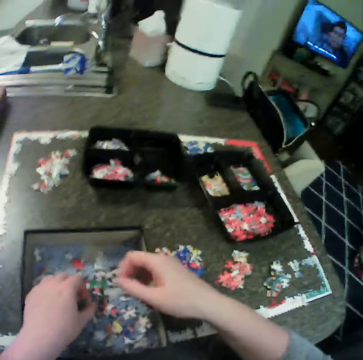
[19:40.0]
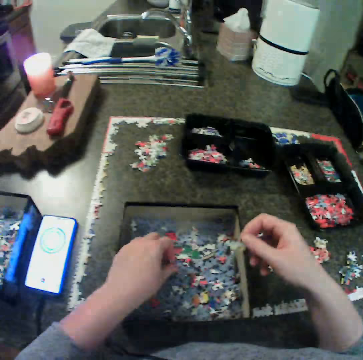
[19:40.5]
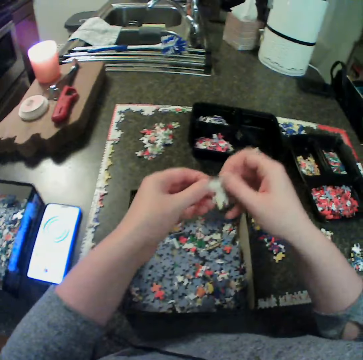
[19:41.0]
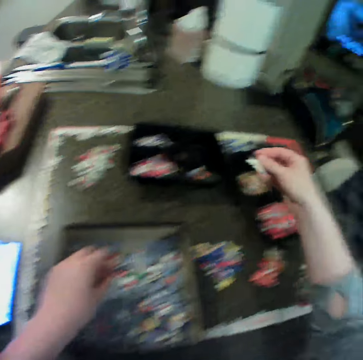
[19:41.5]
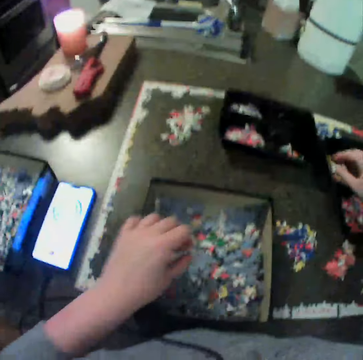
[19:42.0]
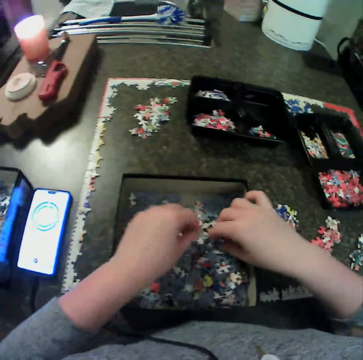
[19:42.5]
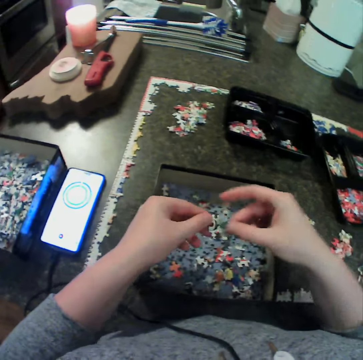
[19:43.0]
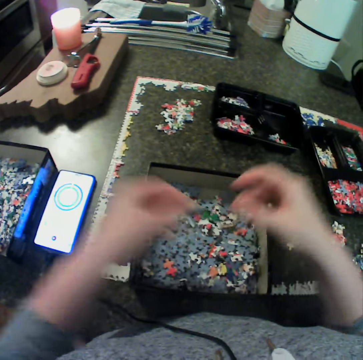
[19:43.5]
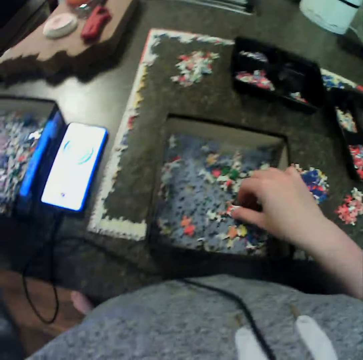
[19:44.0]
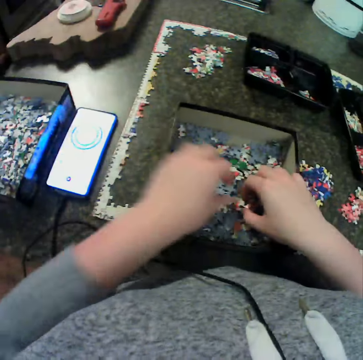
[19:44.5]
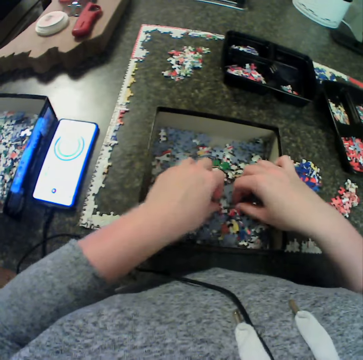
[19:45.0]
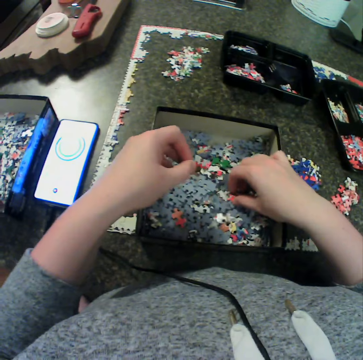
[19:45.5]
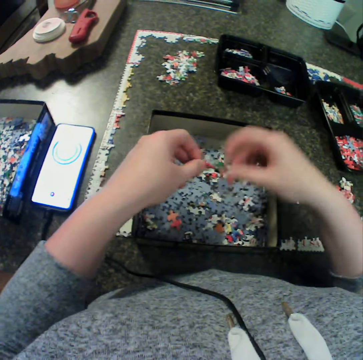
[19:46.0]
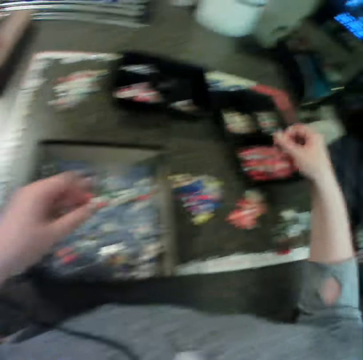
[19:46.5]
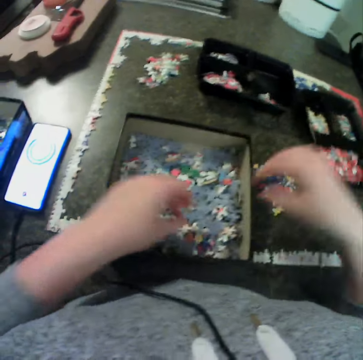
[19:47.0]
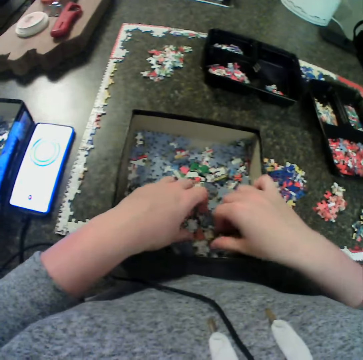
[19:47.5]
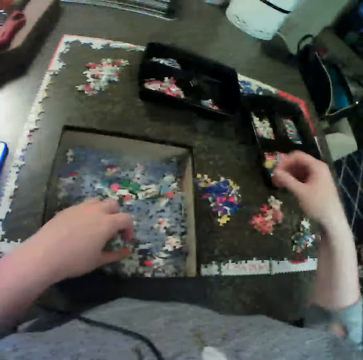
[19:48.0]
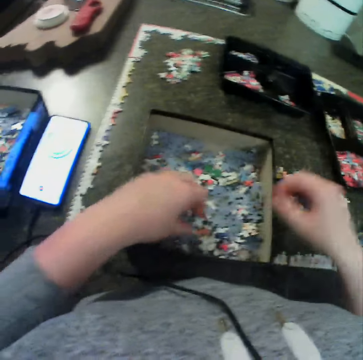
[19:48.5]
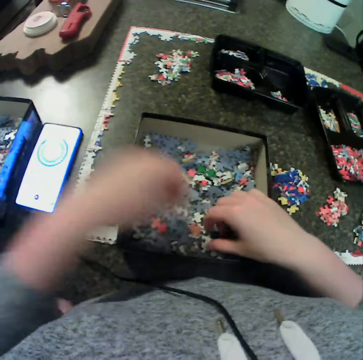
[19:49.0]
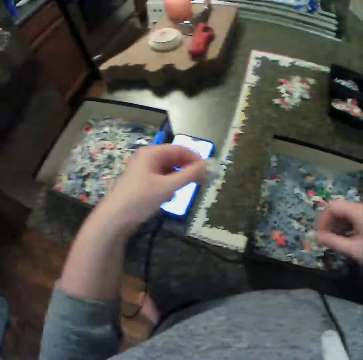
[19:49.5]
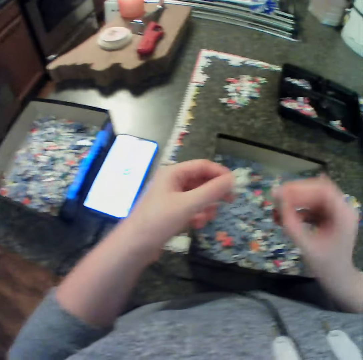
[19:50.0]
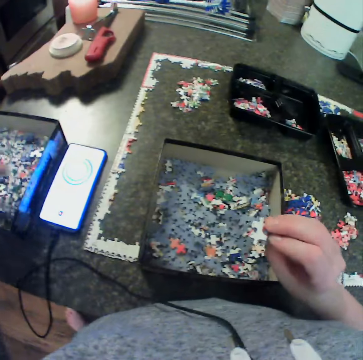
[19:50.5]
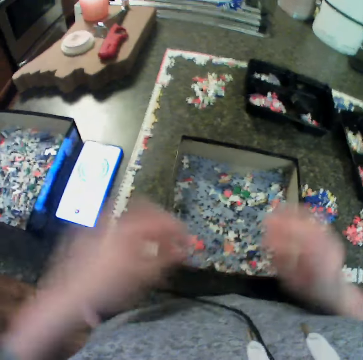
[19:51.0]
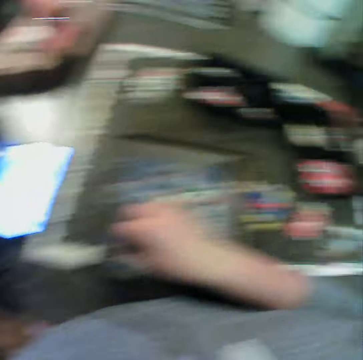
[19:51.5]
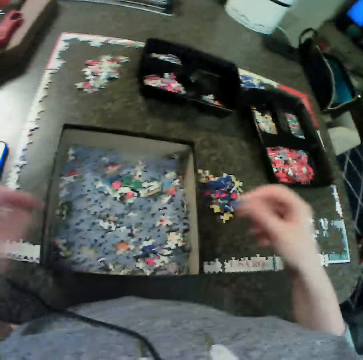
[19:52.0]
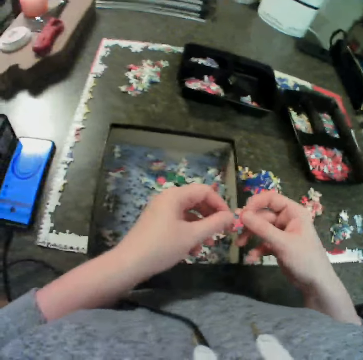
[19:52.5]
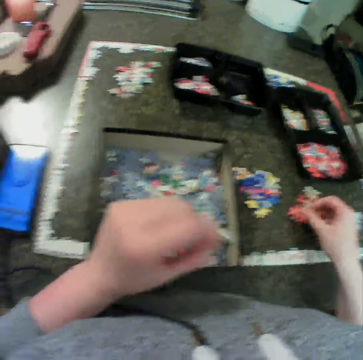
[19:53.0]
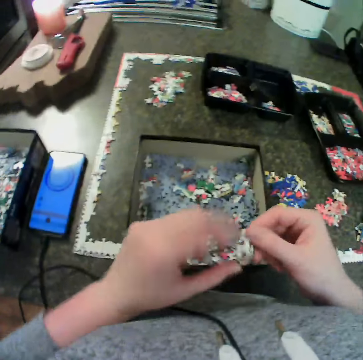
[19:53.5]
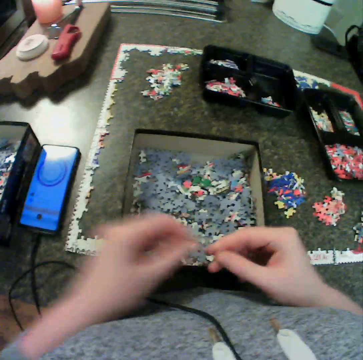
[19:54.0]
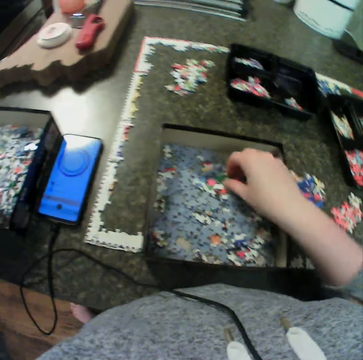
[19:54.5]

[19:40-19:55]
The camera wearer holds the puzzle pieces together. They drop the puzzle pieces. They pick up the puzzle pieces. They pick up the puzzle pieces again. They hold a puzzle piece with the other hand. They drop the puzzle pieces. They touch the puzzle pieces. They touch the puzzle pieces again. They carry a piece of the puzzle with both hands. They pick up the puzzle pieces. They pick up the puzzle pieces again. They hold the puzzle piece with the other hand. They drop the puzzle piece. They touch the puzzle pieces and pick up the puzzle pieces. They drop the puzzle pieces. They move the left hand. They pick up the puzzle pieces. They move the puzzle pieces. They move the left hand back. They put the puzzle pieces together. They move the hands apart. They drop the puzzle pieces. They hold the puzzle pieces with the other hand. They pick up the puzzle pieces. They move the puzzle pieces. They hold the puzzle pieces with the other hand. They drop the puzzle pieces. They turn the puzzle piece. They hold the puzzle piece with the other hand. They hold the puzzle piece. They drop the puzzle piece.

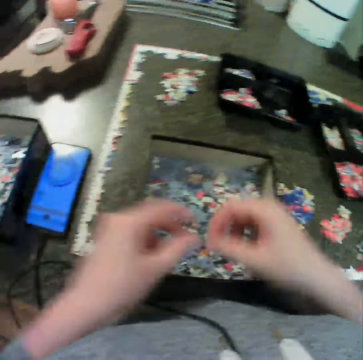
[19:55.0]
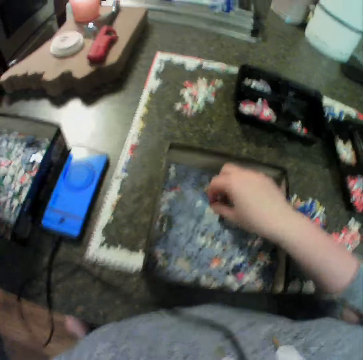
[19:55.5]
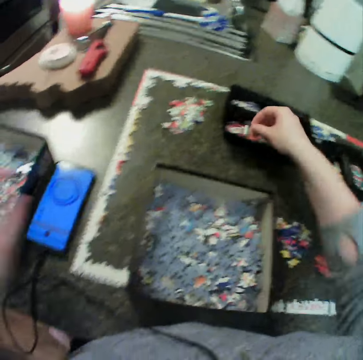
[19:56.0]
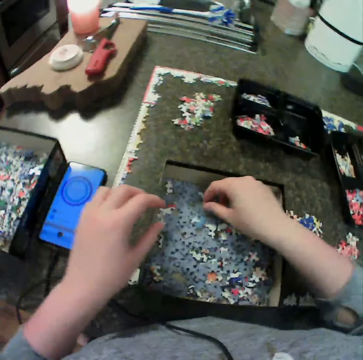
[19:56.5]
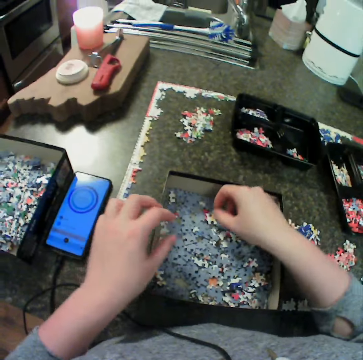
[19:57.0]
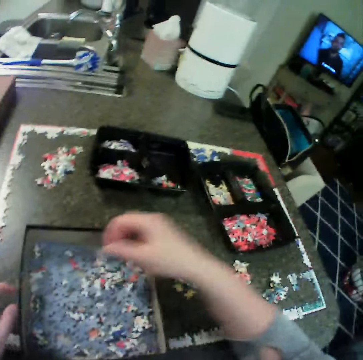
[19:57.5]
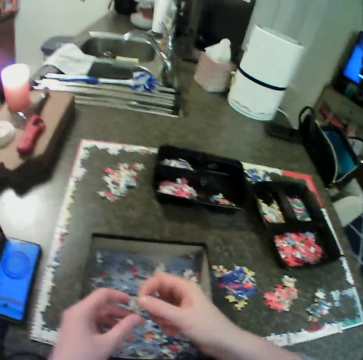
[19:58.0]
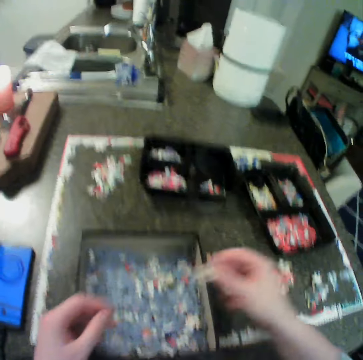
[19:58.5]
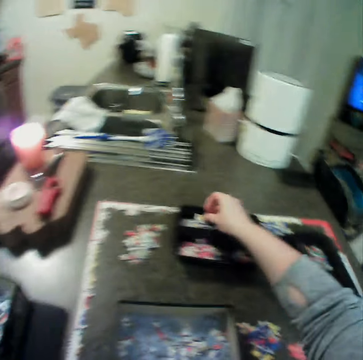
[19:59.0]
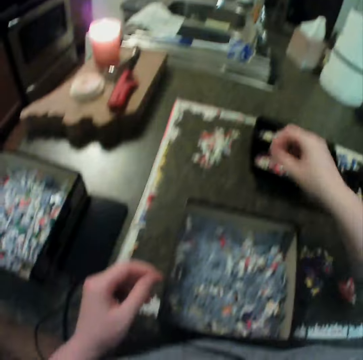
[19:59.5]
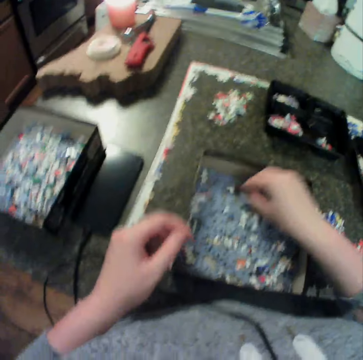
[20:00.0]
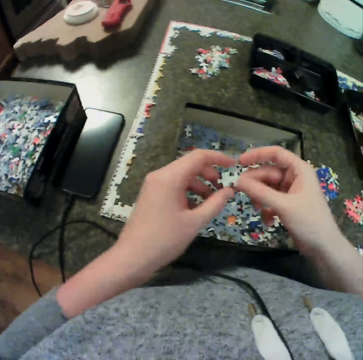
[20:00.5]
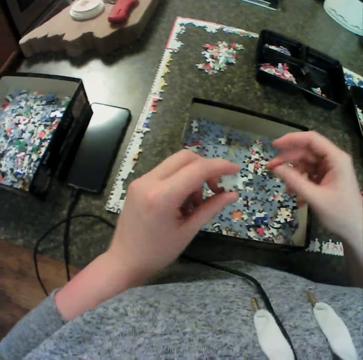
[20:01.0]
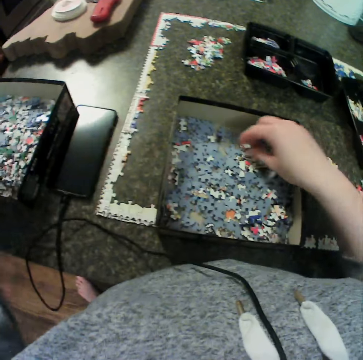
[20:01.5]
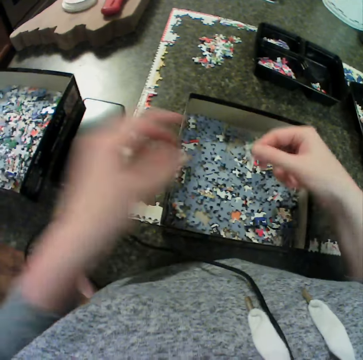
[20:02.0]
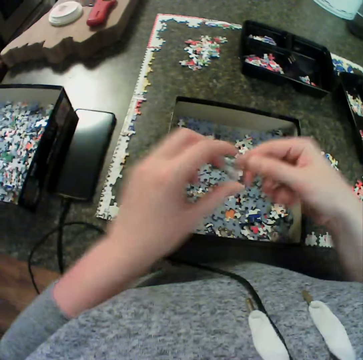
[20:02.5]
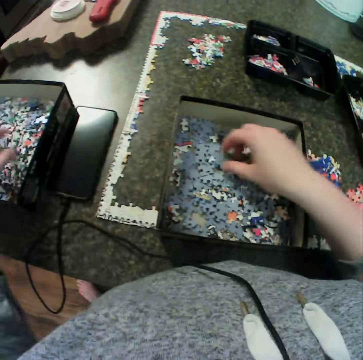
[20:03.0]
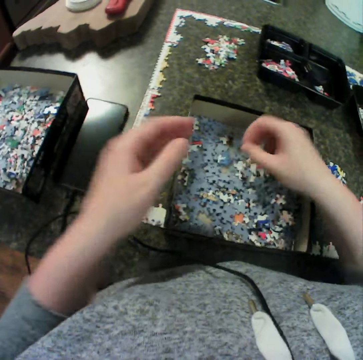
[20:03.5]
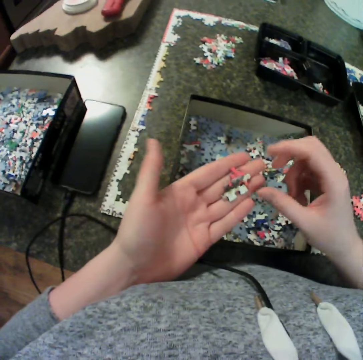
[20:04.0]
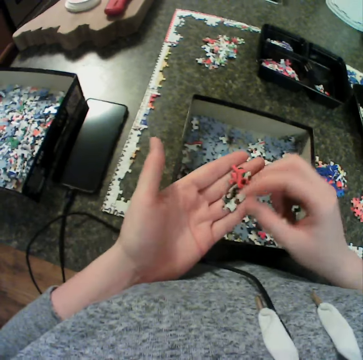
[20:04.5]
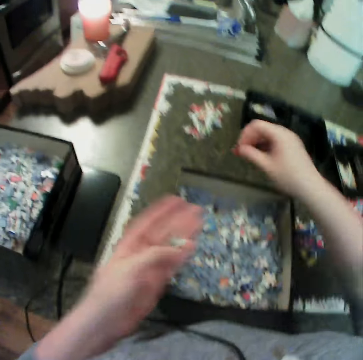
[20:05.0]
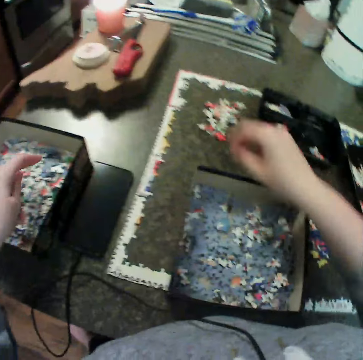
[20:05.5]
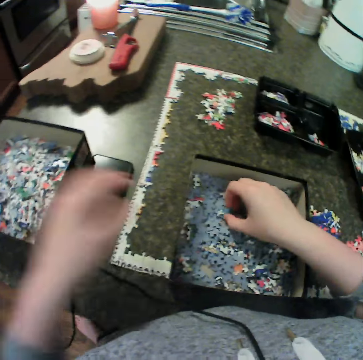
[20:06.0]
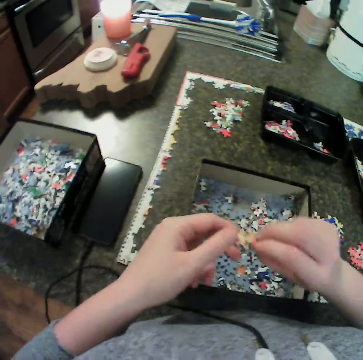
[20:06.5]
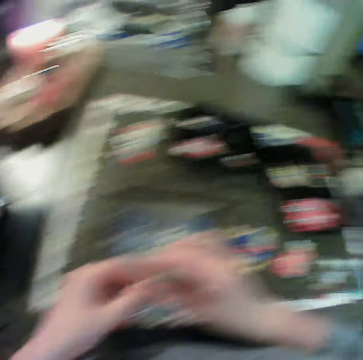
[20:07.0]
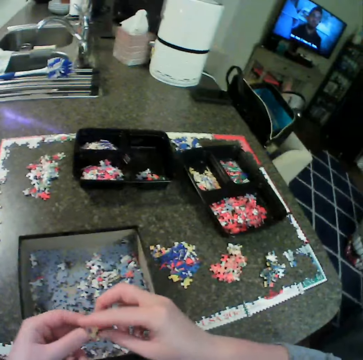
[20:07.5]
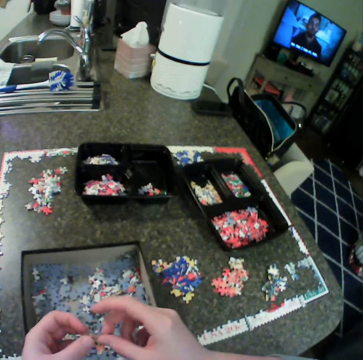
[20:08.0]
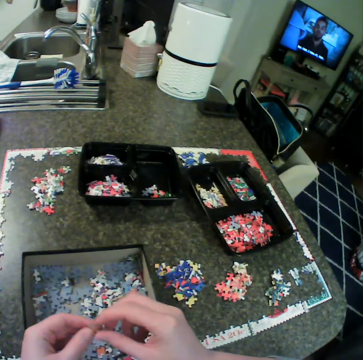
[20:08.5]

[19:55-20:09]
The camera wearer picks up a puzzle piece. He holds the puzzle piece with the other hand. He drops the puzzle pieces. He picks up the puzzle pieces. He drops the puzzle pieces. He keeps the puzzle in a box with his right hand. He touches the puzzle pieces. He picks up the puzzle pieces. He touches the puzzle pieces. He drops the puzzle pieces. He picks up the puzzle piece. He holds the puzzle piece with the other hand. He drops the puzzle piece. He picks up the puzzle pieces. He holds the puzzle piece with the other hand. He drops the puzzle piece. He picks up the puzzle pieces. He puts the puzzle pieces on the hand. He picks up the puzzle piece. He drops the puzzle piece. He drops the puzzle pieces. He picks up the puzzle pieces. He holds the puzzle piece with the other hand.
